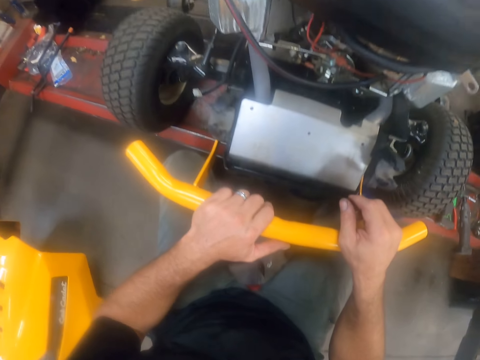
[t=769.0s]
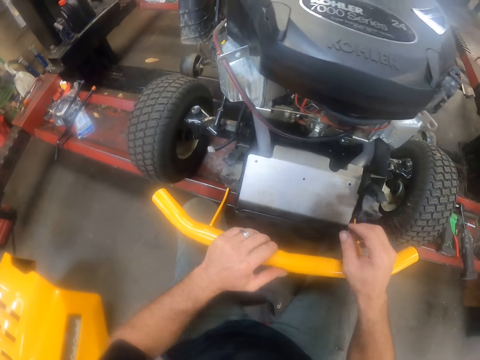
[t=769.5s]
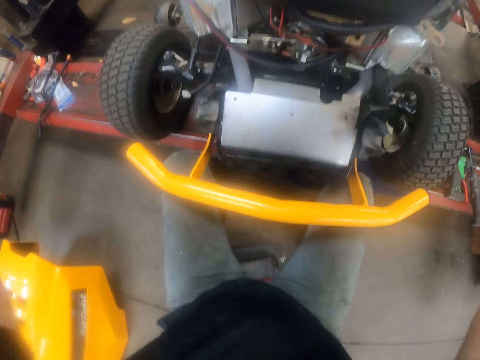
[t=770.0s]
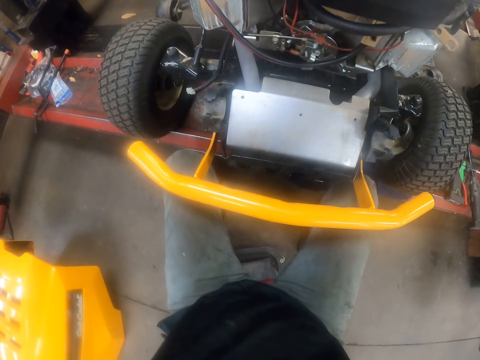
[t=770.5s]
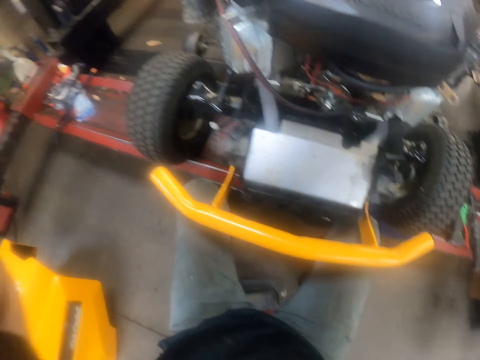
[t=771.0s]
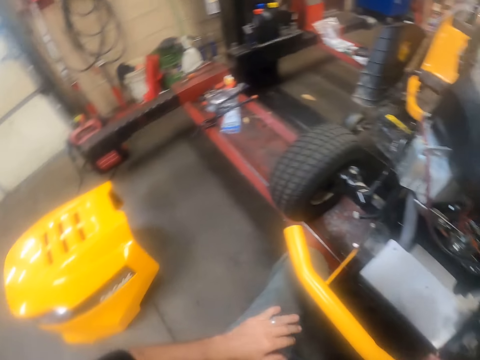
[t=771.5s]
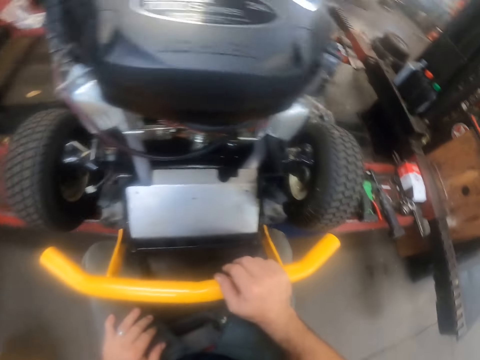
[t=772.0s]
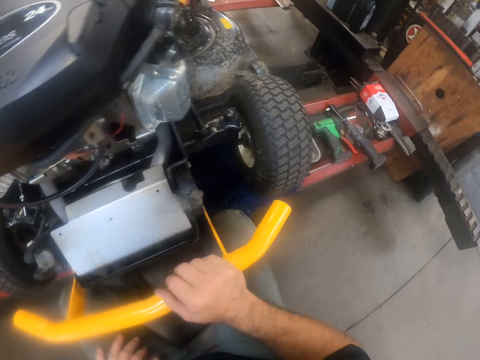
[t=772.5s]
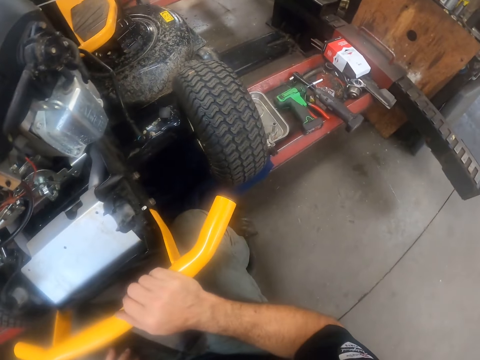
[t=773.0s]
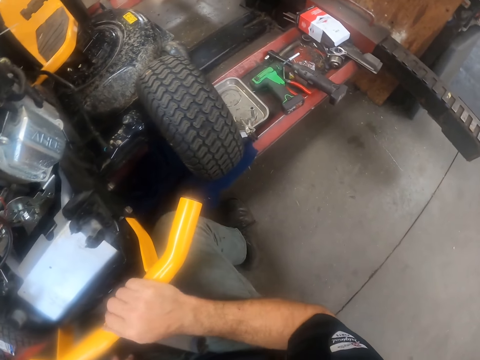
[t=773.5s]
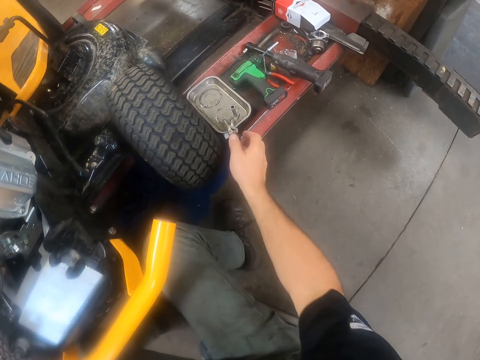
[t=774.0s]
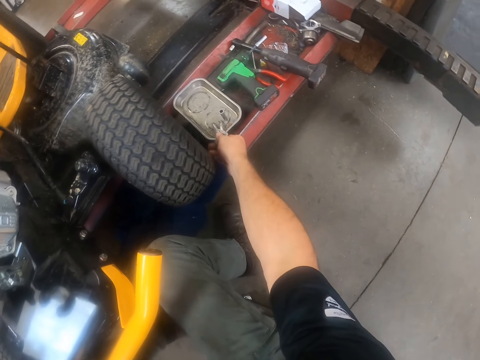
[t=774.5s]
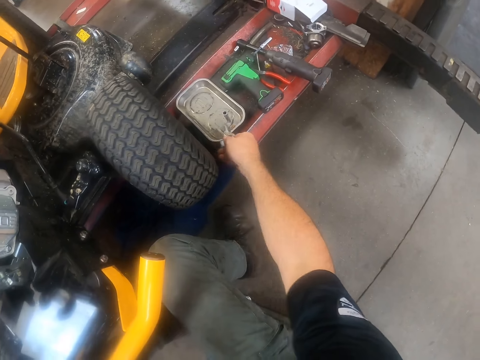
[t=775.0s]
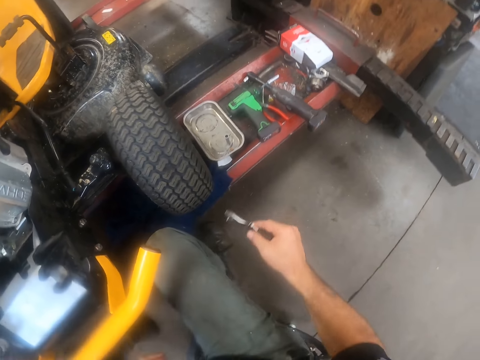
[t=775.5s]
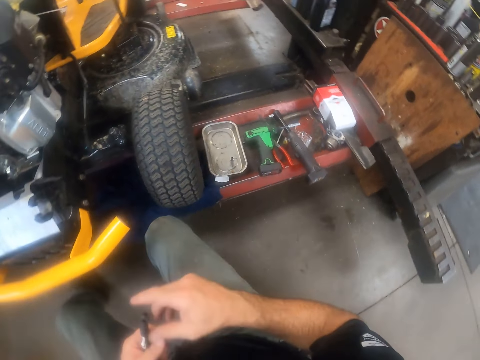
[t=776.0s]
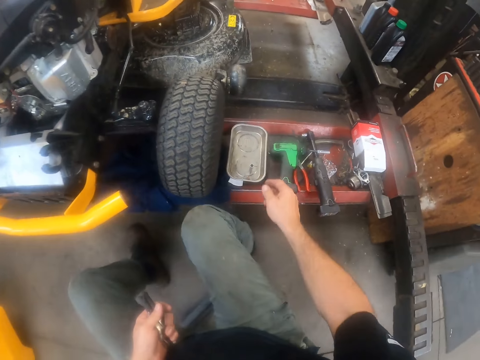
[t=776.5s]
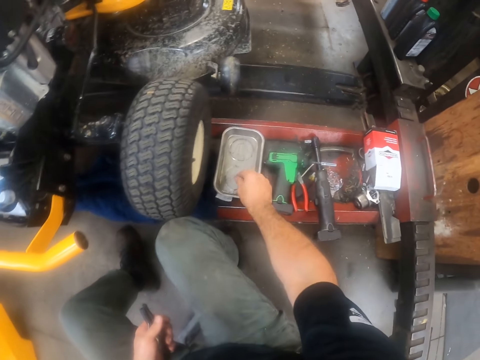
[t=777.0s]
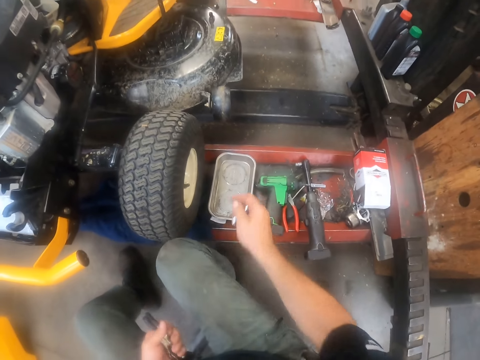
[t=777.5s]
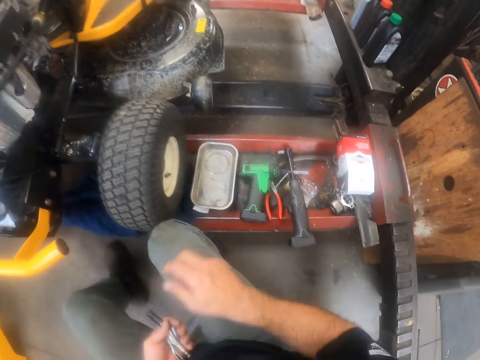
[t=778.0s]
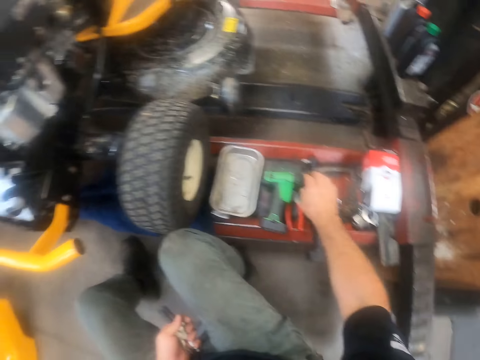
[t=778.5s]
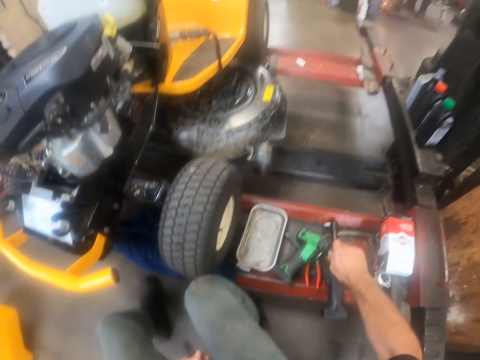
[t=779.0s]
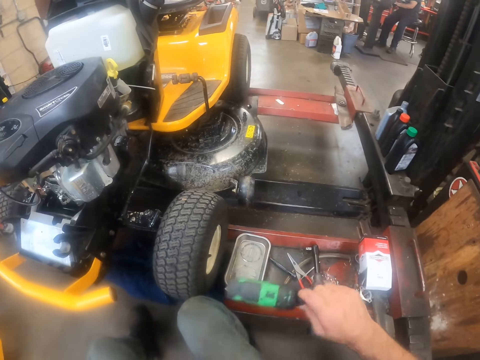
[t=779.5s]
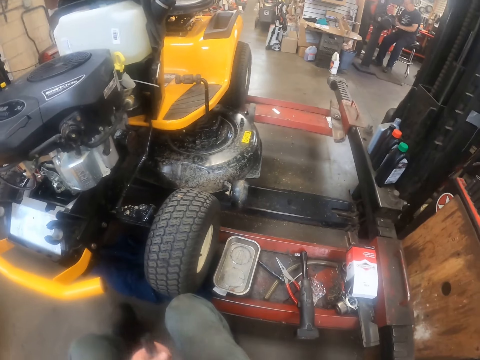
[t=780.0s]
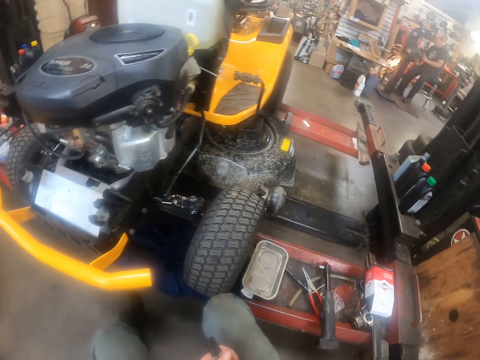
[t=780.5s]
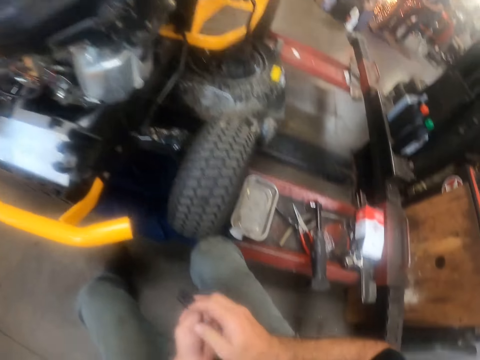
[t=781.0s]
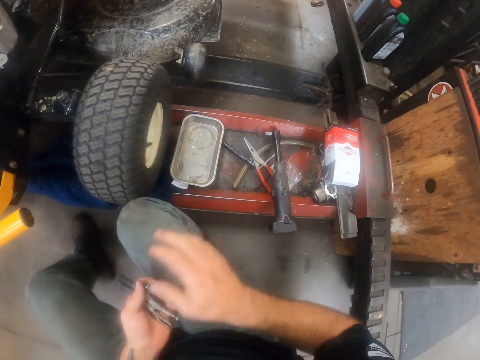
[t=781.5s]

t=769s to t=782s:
The camera wearer touches his head with his hands. He raises up his hands. He looks around. He picks up the work clamp from the aluminium tool plate with his right hand. He picks up the screw socket from the aluminium tool plate with his right hand. He picks up the first hand drill from the stacker with his right hand.

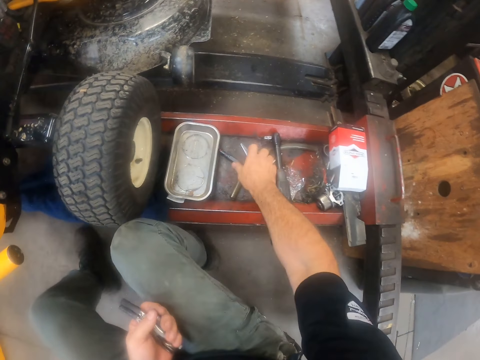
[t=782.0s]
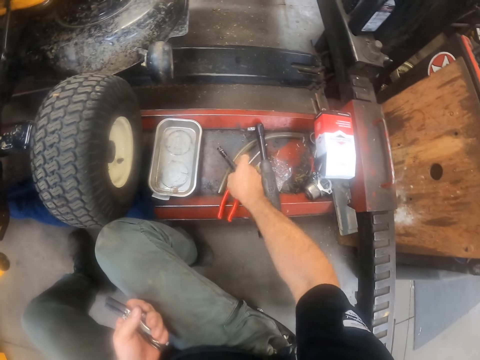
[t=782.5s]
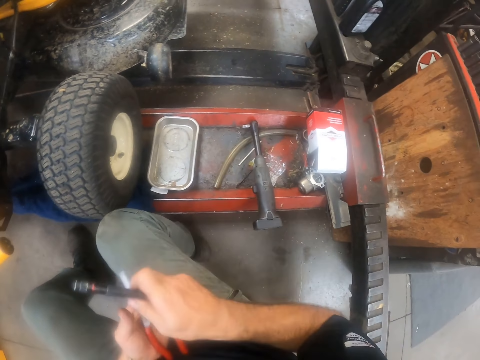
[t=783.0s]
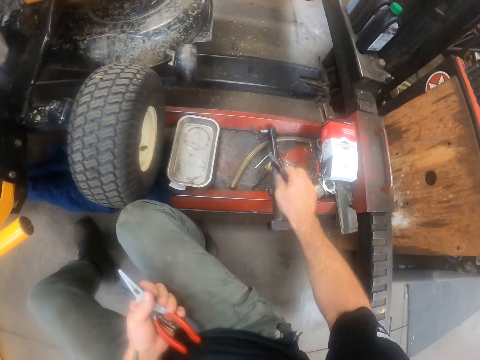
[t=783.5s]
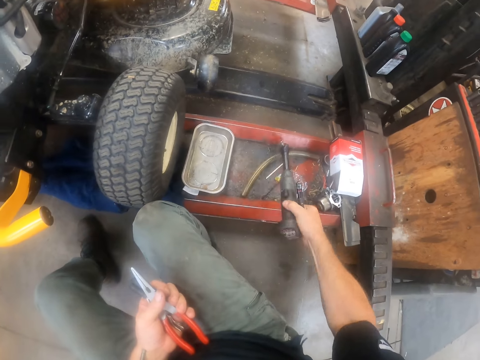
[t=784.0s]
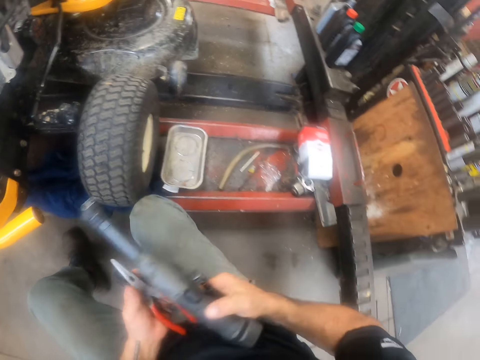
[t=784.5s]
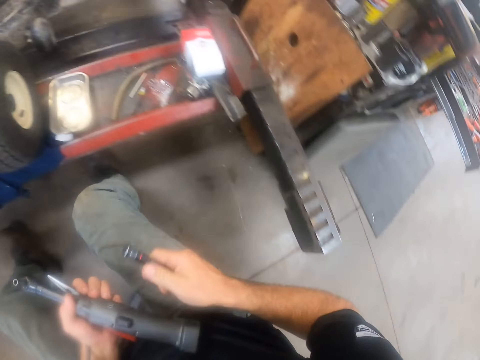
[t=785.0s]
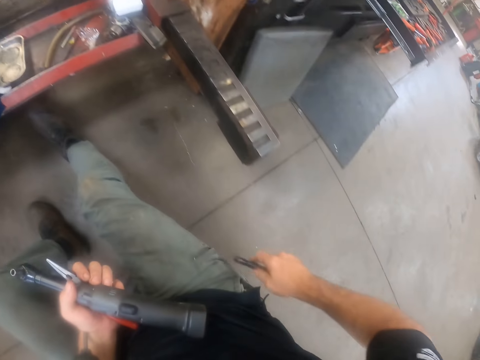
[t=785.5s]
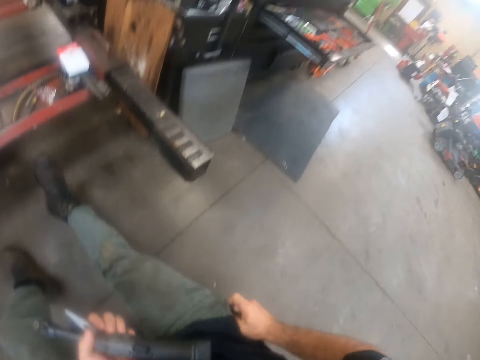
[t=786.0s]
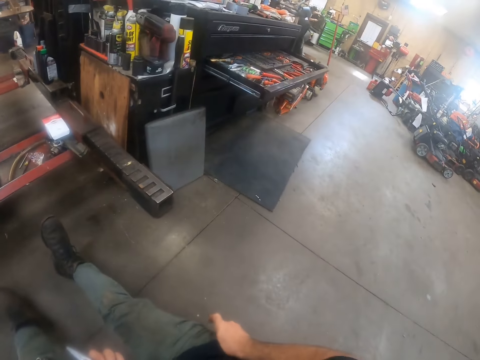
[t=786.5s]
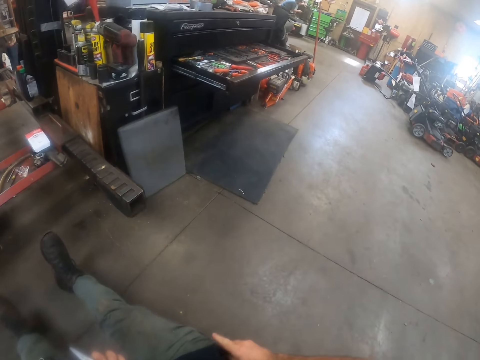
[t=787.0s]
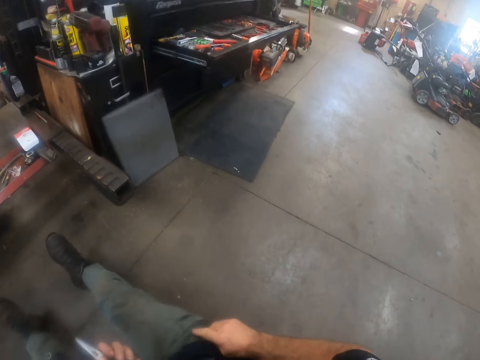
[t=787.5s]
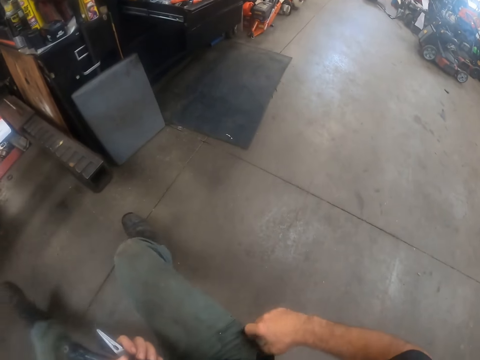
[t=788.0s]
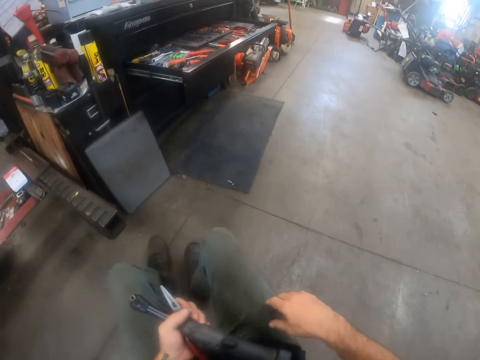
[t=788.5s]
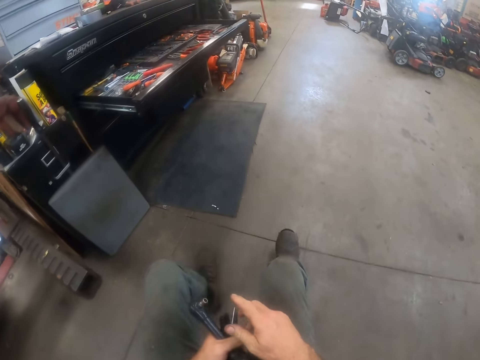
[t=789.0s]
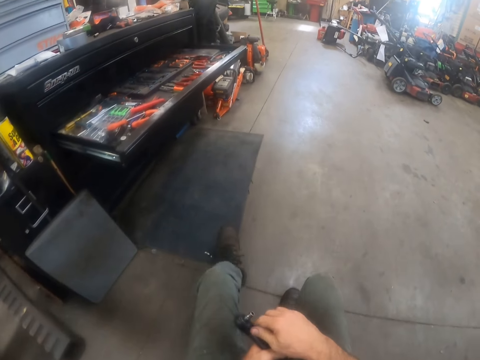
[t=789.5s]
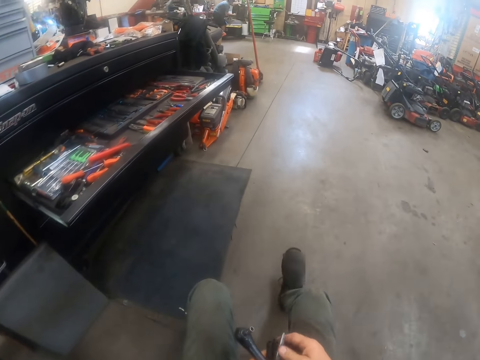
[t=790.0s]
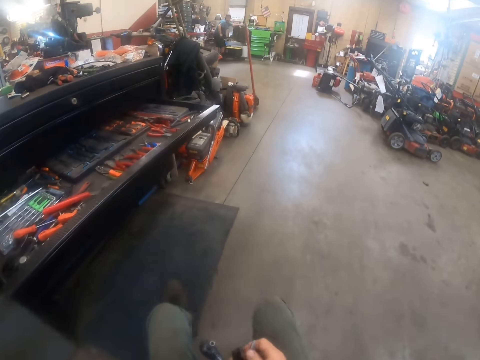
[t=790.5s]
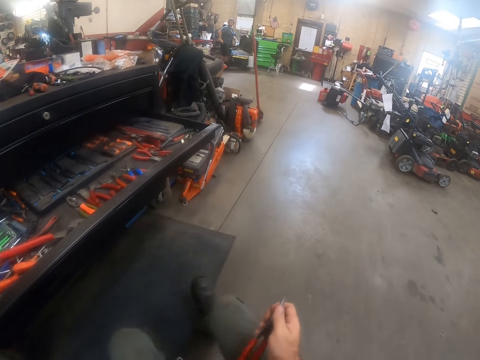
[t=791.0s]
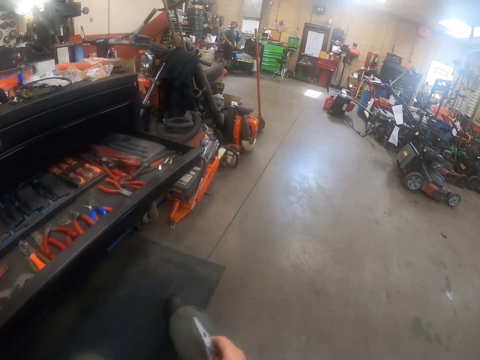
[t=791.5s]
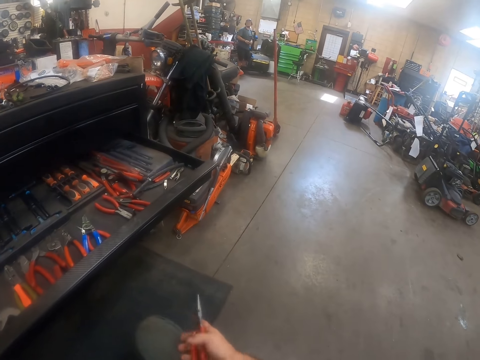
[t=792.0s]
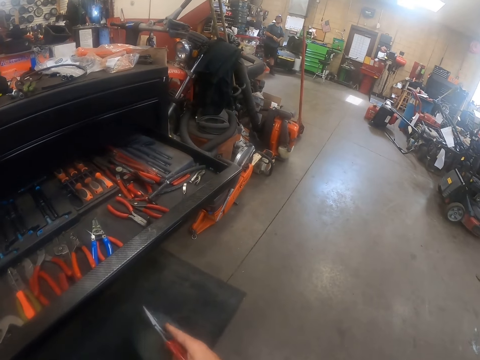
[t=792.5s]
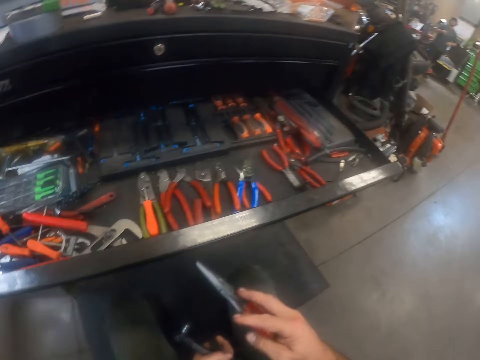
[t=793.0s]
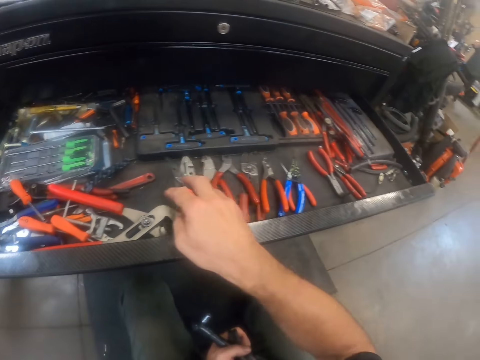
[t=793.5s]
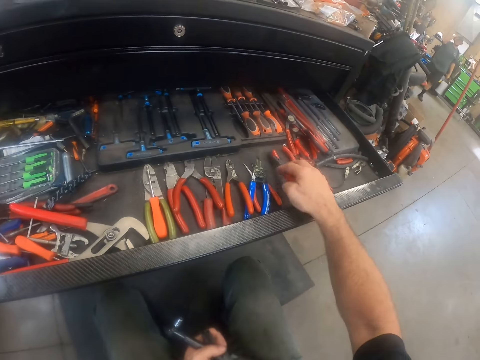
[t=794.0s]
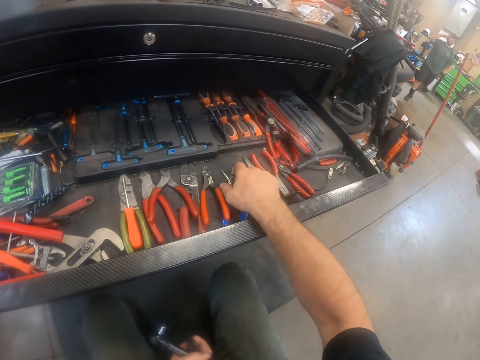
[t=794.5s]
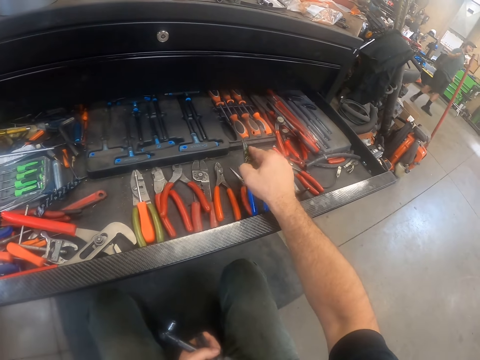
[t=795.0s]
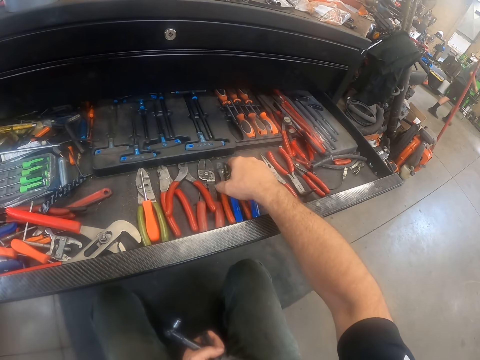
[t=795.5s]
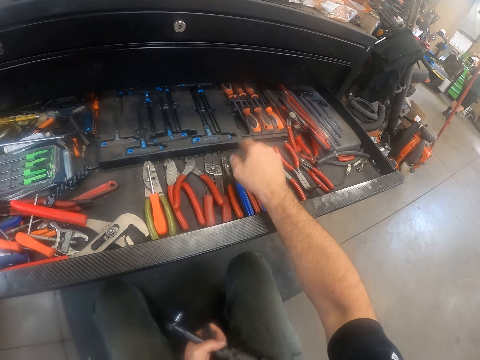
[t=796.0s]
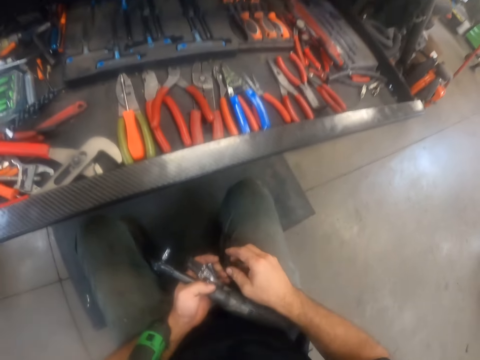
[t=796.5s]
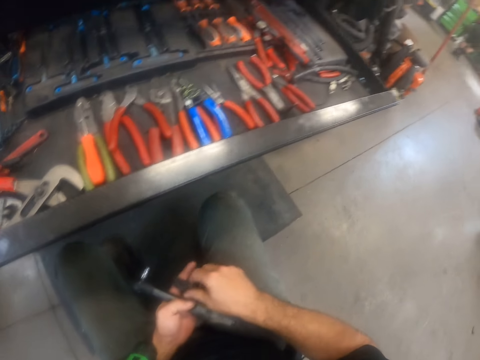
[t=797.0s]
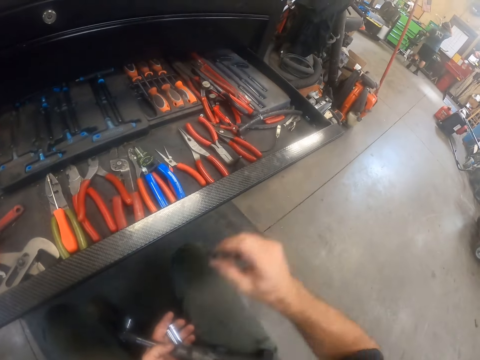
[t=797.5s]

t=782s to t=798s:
The camera wearer picks up the mini torch light and the plier from the stacker with his right hand. He picks up the second hand drill from the stacker with his right hand. He puts the mini torch light inside his trouser pocket with his right hand. He moves towards a tool cabinet in the workshop. He drops the plier into a cabinet drawer. He adjusts a plier in the cabinet drawer with his right hand. He touches the pliers.
